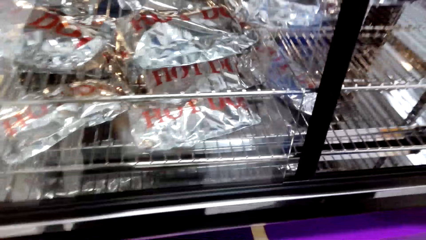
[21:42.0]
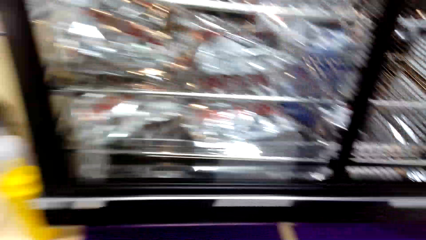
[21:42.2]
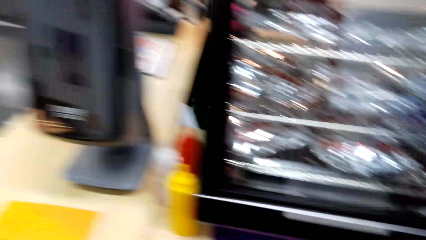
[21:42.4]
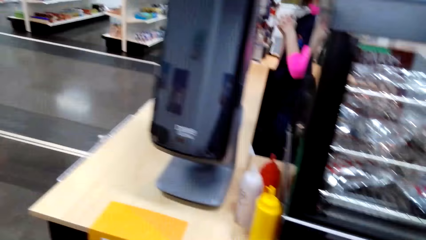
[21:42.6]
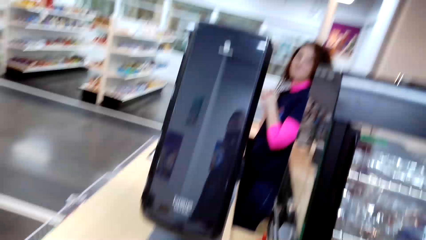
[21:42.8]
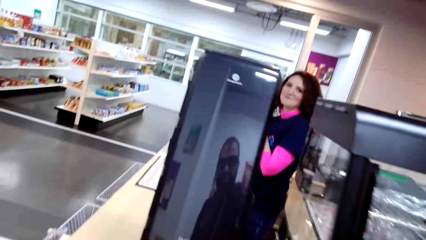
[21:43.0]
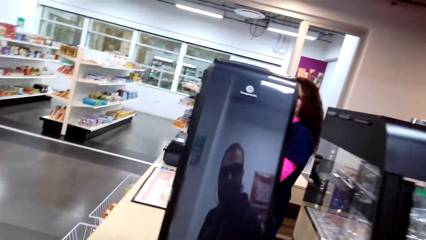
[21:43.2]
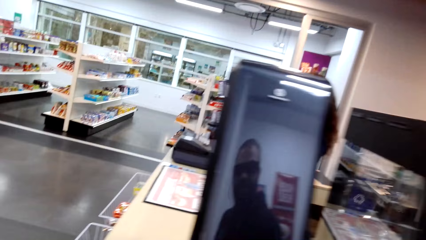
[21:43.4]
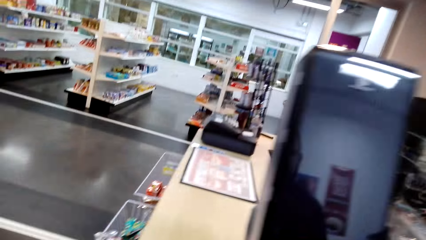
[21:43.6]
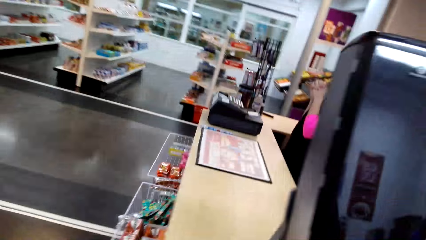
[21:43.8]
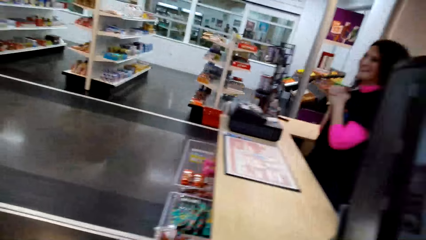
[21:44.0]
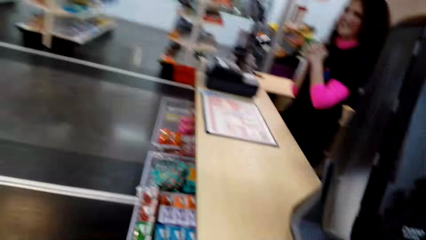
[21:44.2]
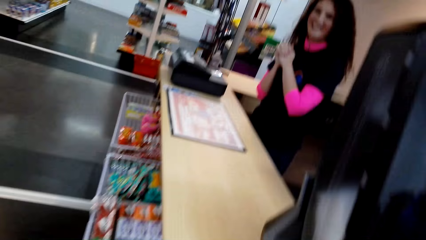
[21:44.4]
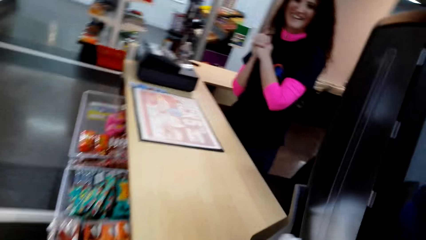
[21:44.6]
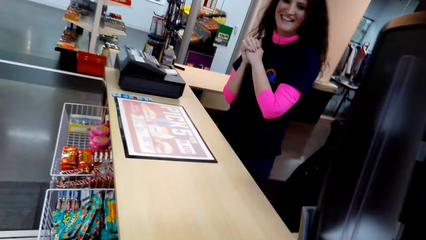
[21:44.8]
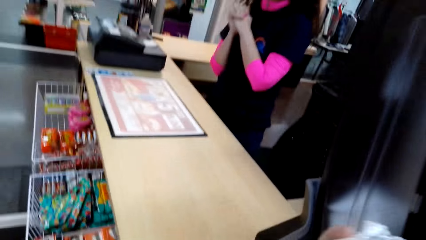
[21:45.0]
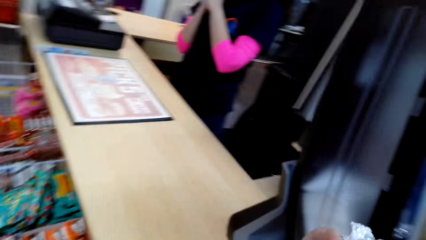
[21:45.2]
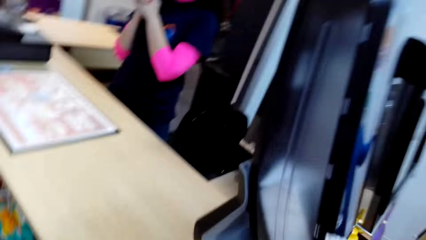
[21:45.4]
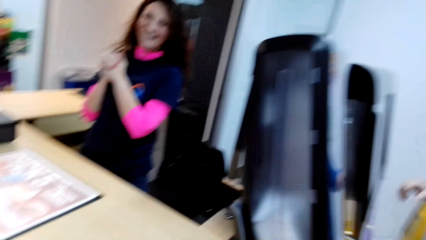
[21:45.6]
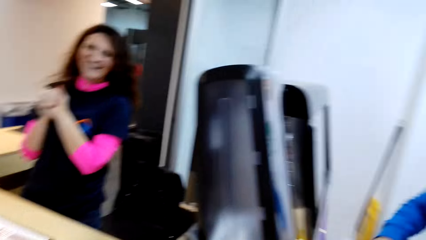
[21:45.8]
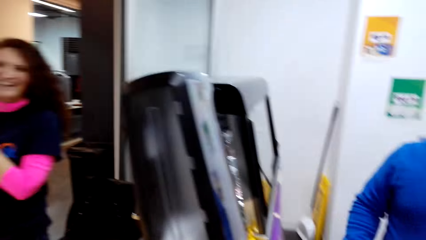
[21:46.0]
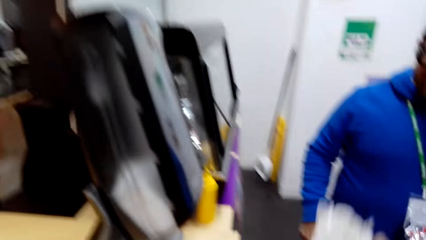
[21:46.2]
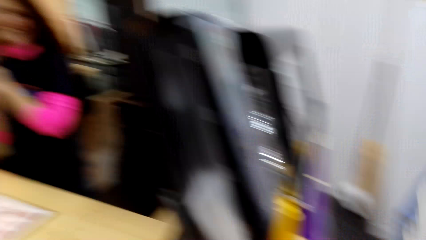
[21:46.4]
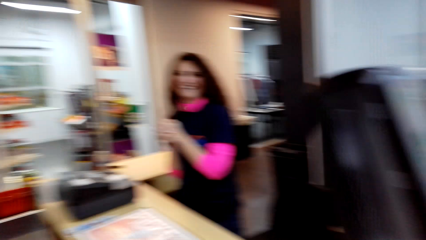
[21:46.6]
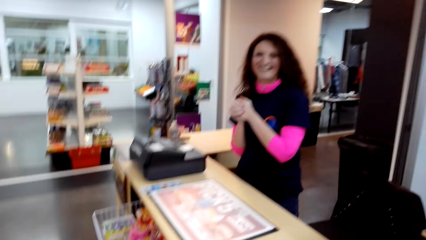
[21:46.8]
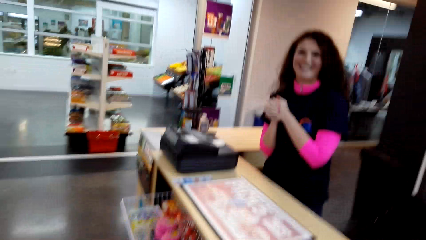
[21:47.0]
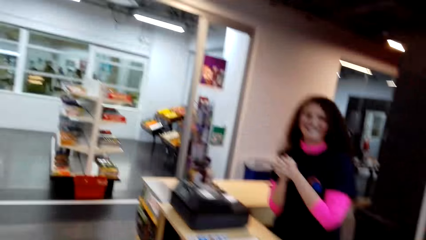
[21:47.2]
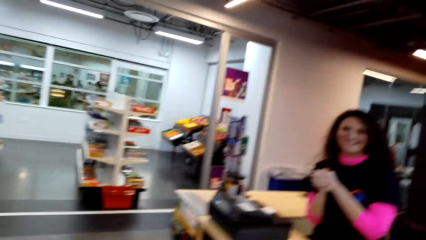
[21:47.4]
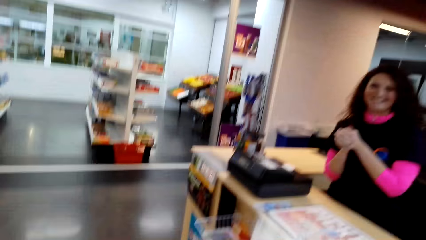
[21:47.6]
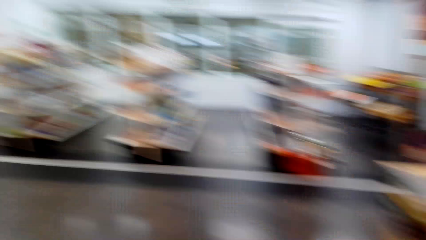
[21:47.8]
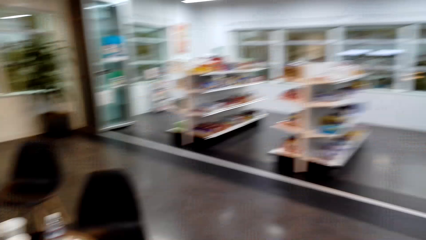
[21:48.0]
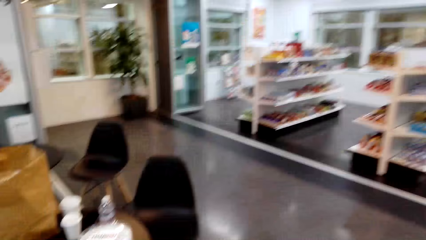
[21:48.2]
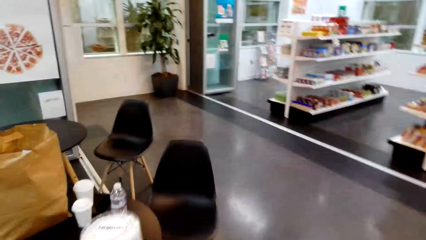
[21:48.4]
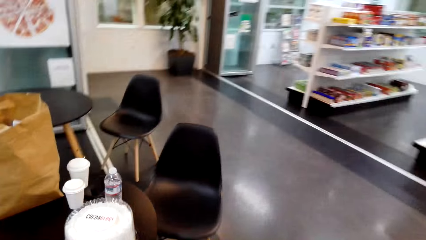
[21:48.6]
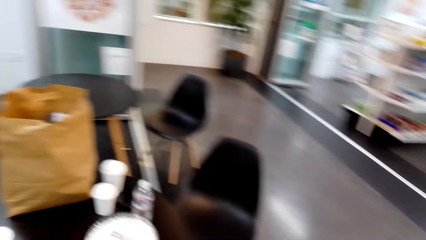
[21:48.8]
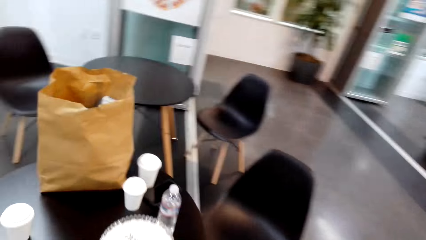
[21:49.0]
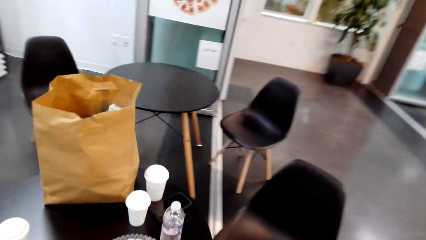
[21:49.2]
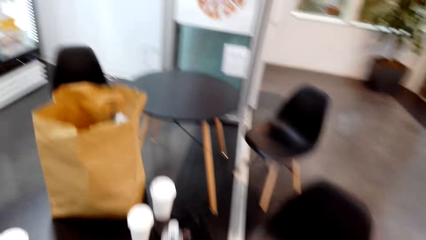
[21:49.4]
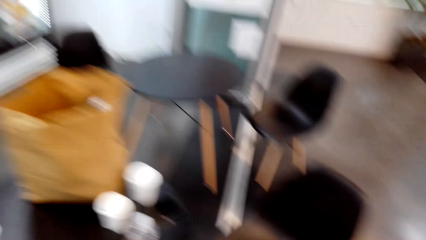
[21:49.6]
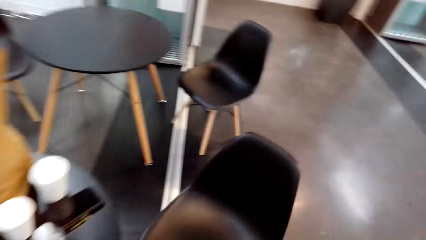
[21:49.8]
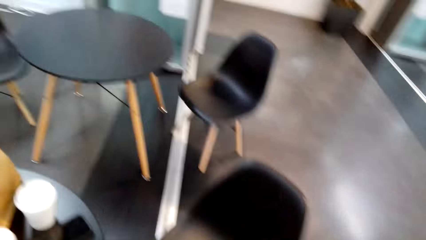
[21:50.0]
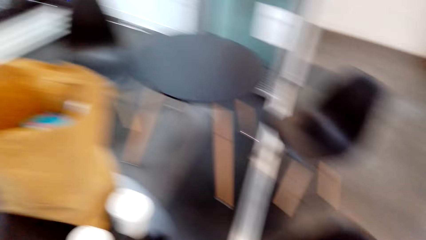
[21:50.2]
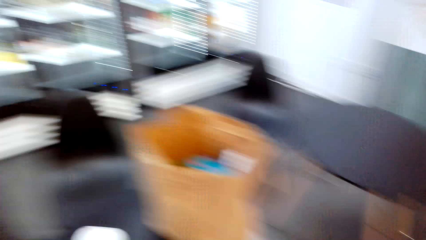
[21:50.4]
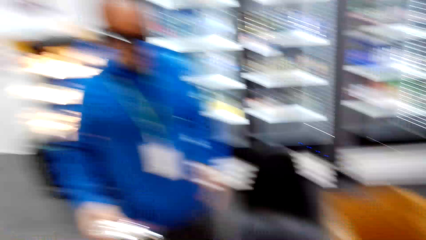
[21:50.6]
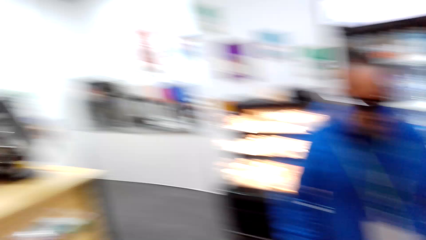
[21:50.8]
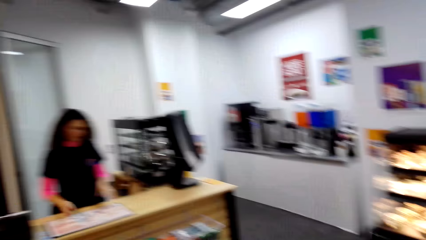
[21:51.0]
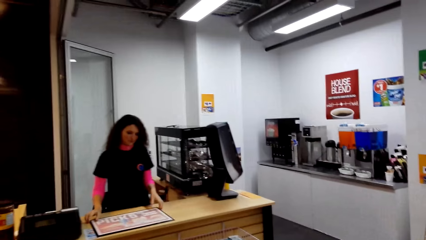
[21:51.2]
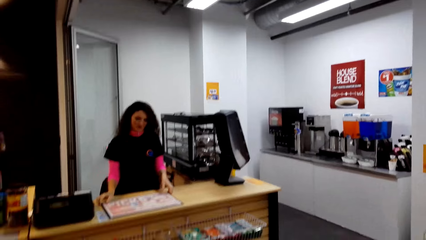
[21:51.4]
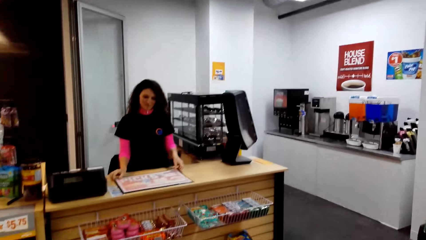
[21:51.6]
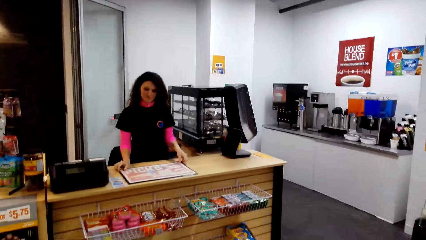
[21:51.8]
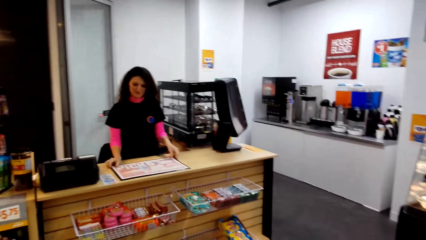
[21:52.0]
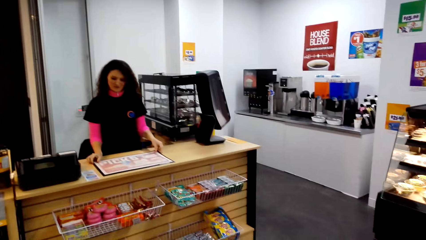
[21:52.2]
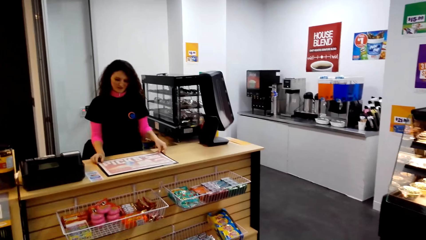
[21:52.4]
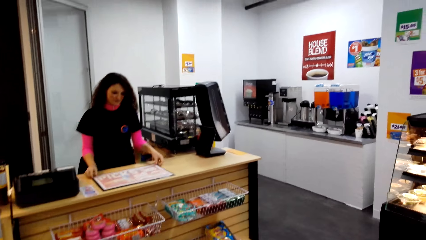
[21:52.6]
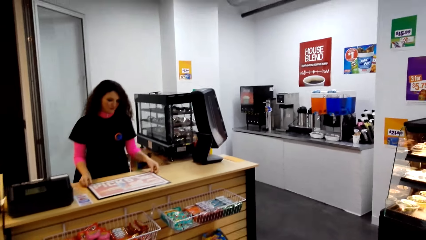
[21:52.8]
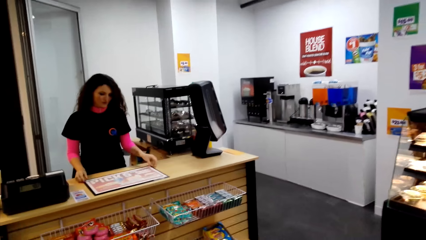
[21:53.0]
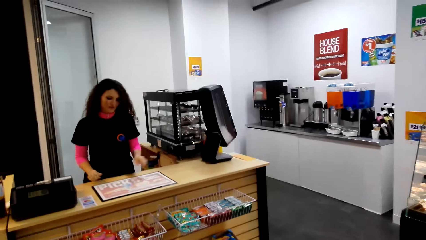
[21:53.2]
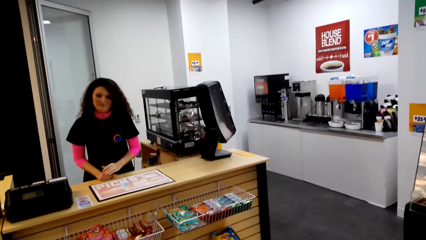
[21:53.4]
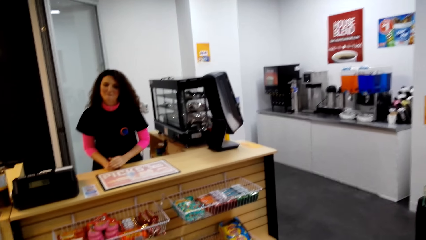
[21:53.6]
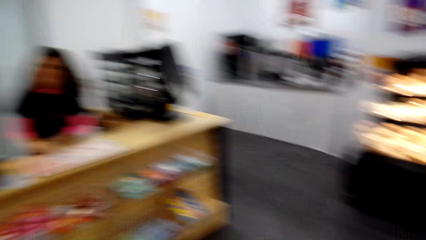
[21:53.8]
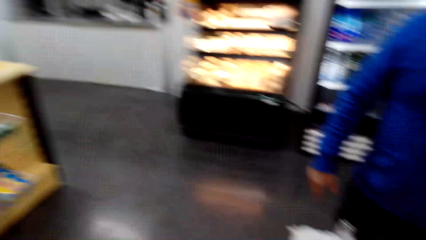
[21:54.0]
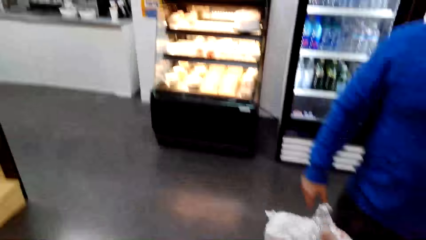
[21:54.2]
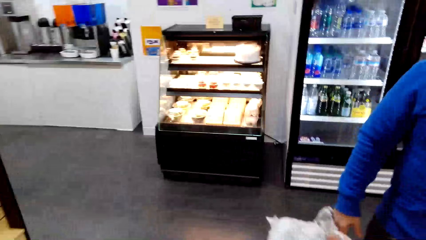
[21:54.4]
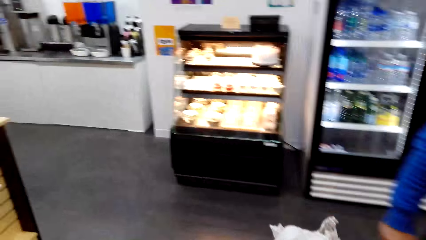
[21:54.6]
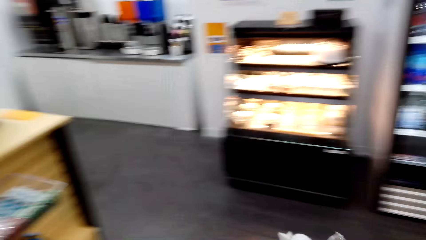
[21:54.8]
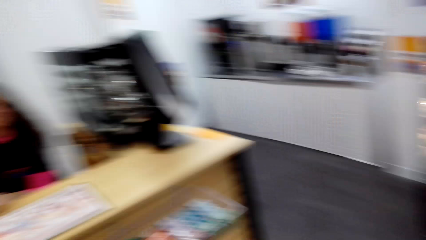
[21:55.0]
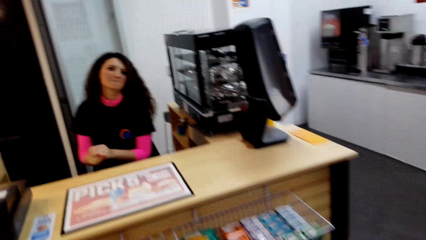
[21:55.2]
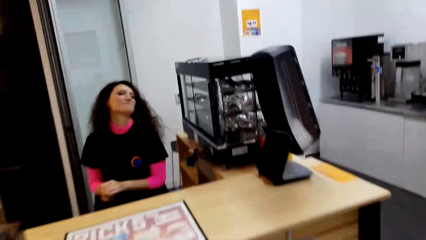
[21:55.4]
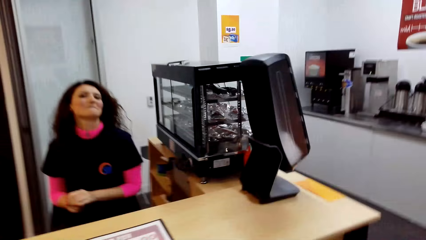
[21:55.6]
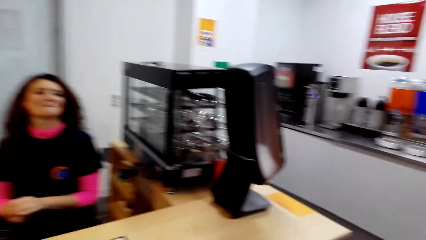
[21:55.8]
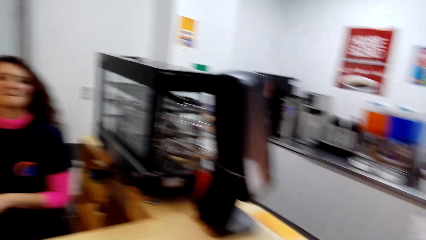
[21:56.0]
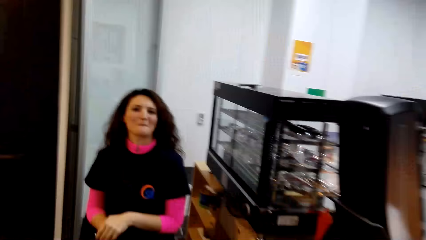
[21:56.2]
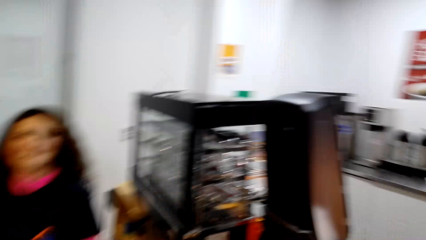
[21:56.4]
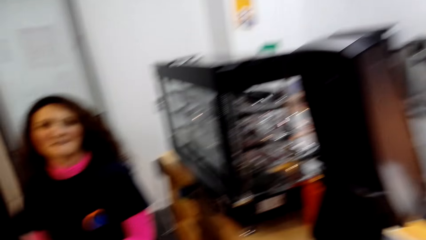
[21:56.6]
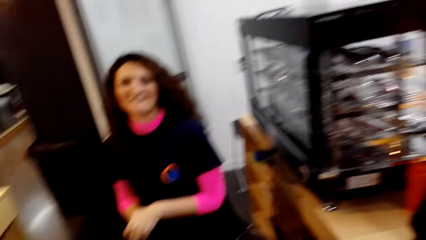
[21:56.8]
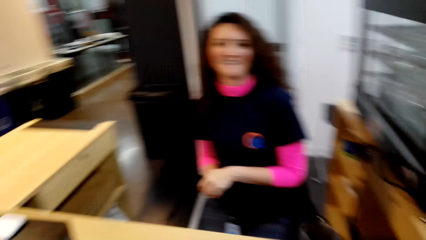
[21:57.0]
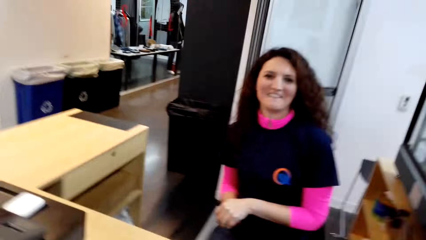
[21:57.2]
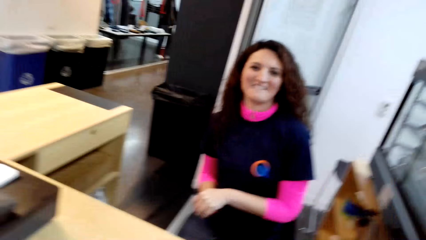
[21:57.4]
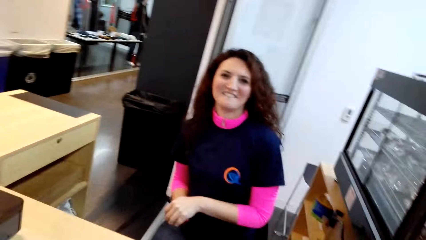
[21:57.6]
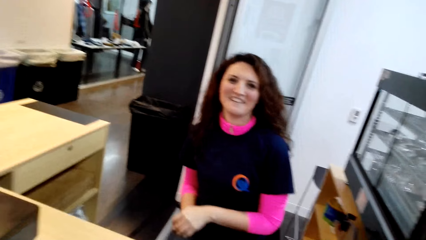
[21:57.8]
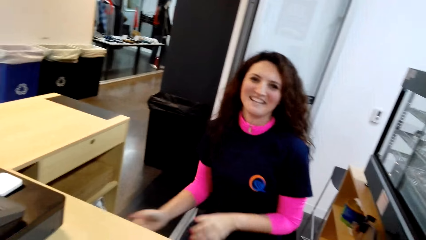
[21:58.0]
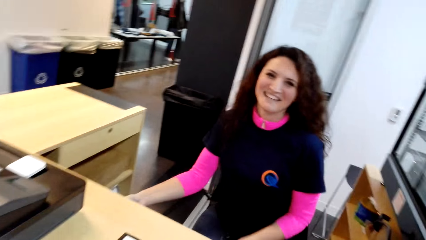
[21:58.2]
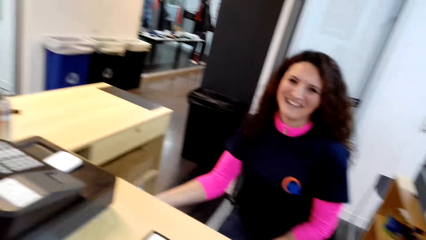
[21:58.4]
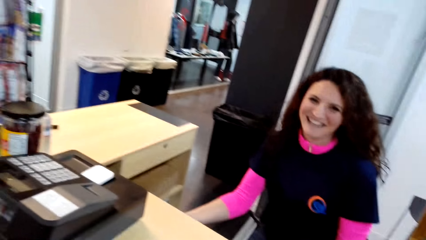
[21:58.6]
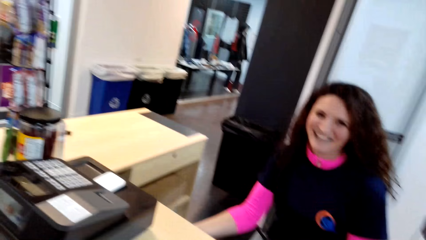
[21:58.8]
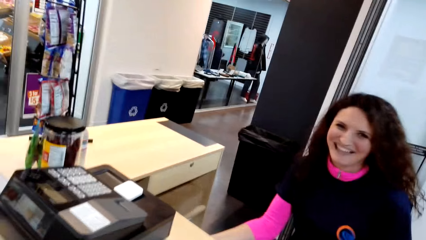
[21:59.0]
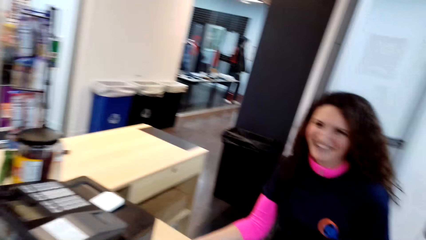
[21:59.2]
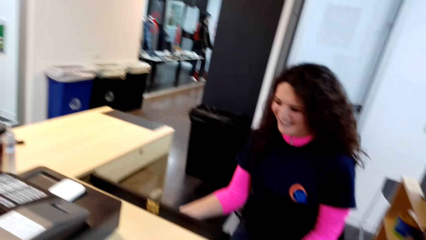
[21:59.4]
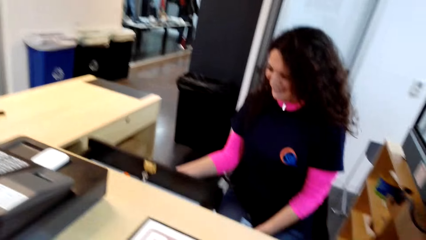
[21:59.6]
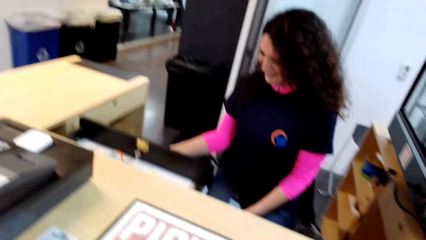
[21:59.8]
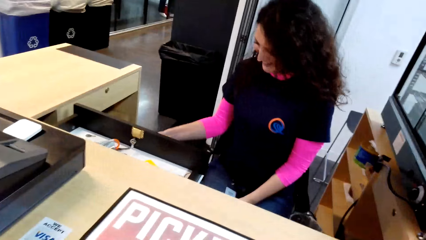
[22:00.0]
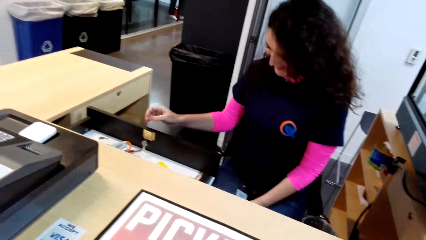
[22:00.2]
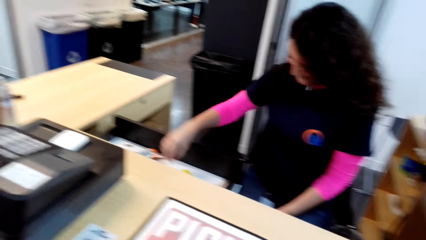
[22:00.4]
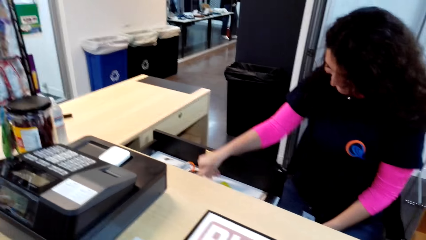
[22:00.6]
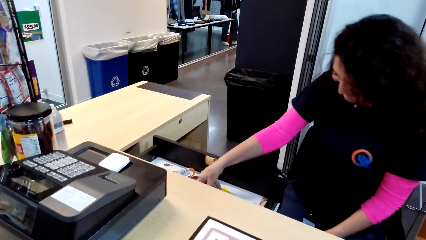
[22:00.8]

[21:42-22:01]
The camera wearer moves around. A lady holds a mat and crosses hands. A man moves to the table. The camera wearer moves around. The lady touches the other hand and pulls a drawer.
